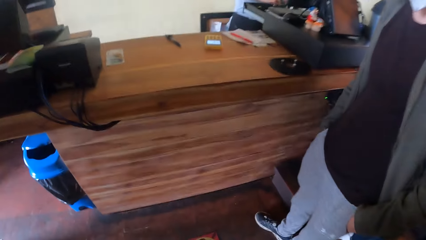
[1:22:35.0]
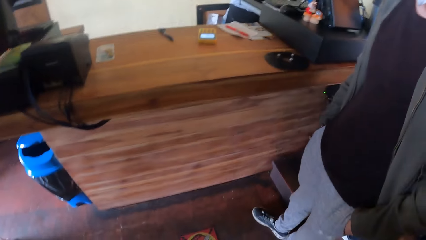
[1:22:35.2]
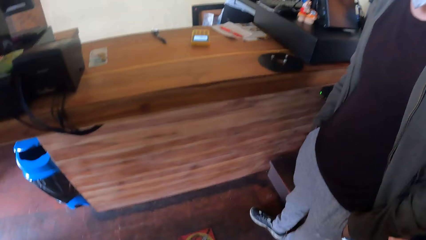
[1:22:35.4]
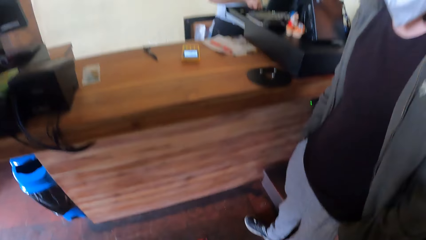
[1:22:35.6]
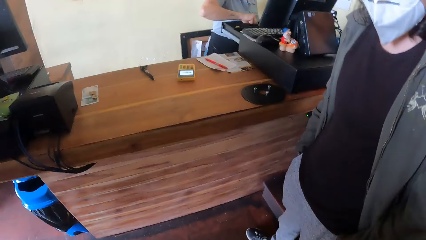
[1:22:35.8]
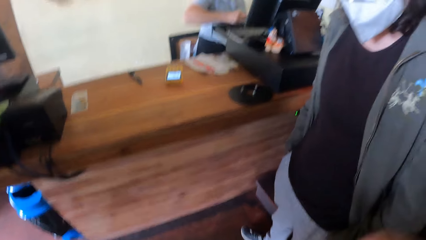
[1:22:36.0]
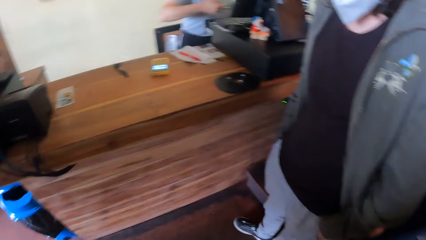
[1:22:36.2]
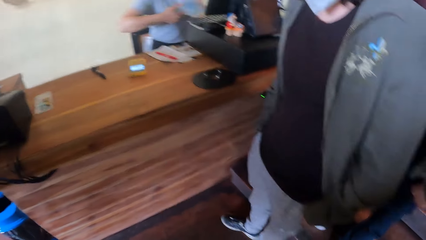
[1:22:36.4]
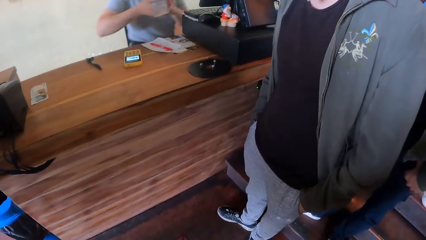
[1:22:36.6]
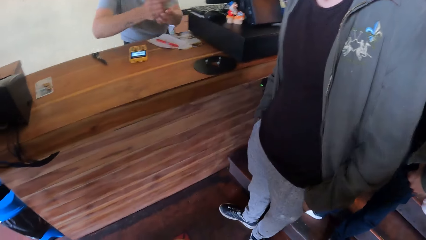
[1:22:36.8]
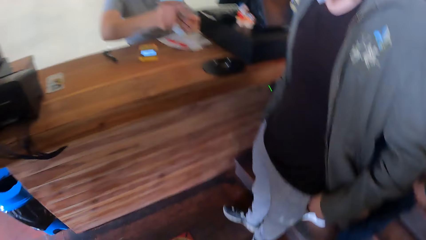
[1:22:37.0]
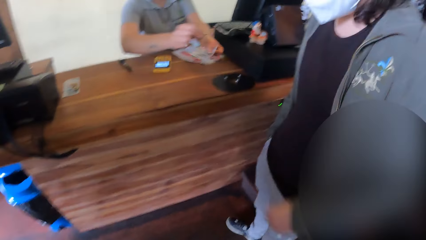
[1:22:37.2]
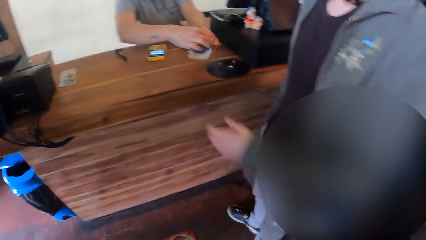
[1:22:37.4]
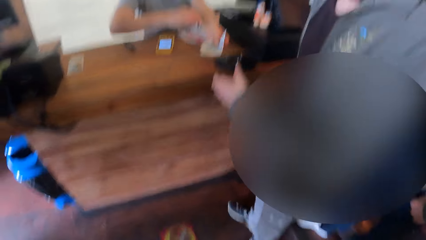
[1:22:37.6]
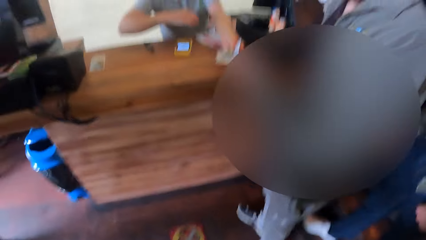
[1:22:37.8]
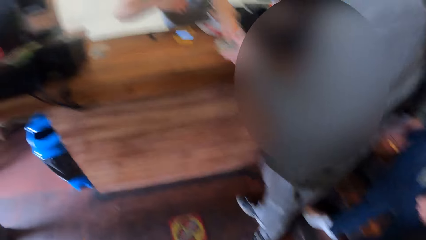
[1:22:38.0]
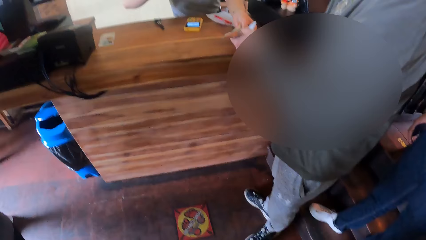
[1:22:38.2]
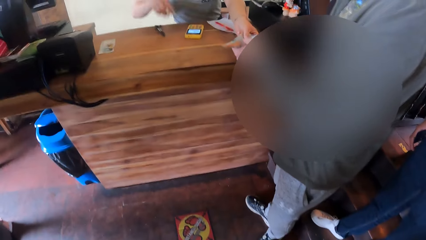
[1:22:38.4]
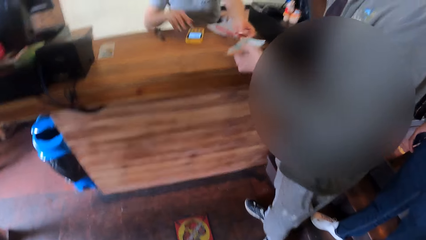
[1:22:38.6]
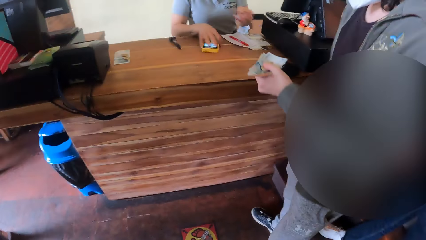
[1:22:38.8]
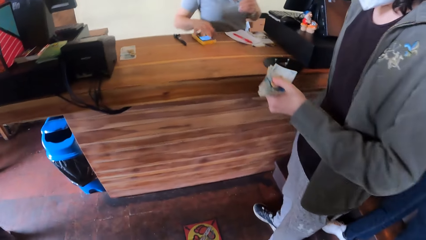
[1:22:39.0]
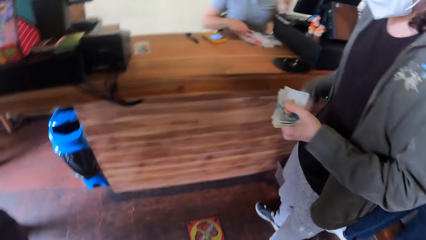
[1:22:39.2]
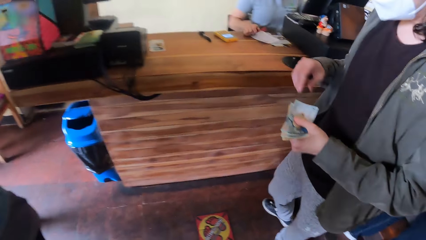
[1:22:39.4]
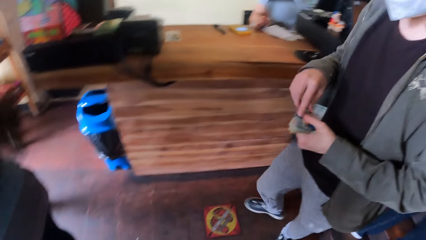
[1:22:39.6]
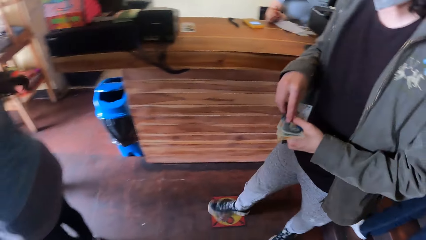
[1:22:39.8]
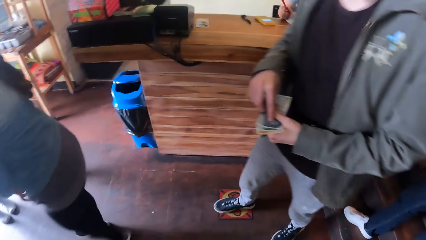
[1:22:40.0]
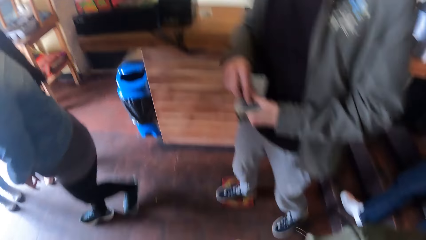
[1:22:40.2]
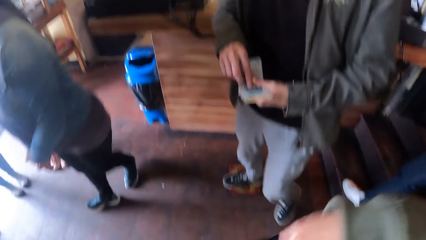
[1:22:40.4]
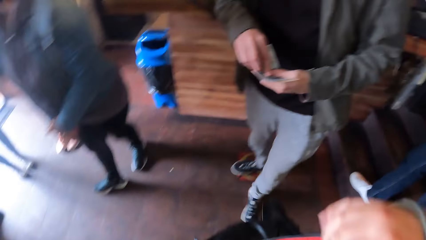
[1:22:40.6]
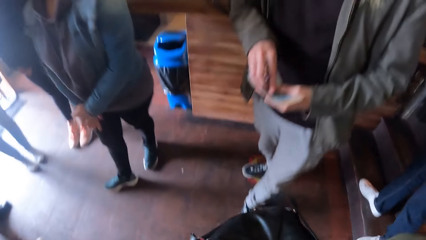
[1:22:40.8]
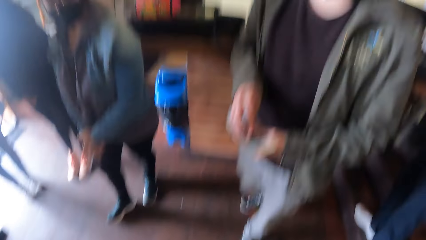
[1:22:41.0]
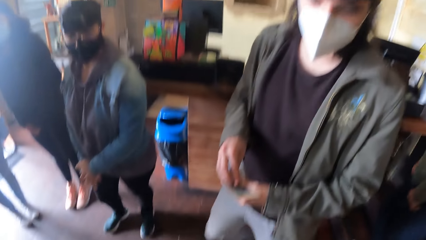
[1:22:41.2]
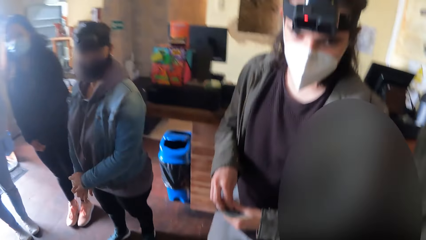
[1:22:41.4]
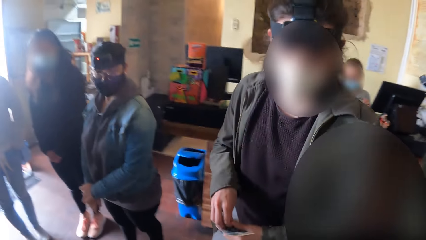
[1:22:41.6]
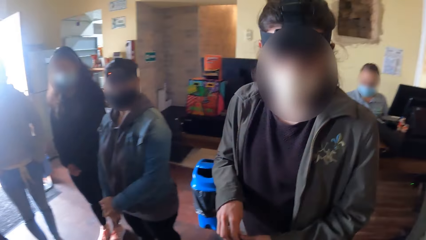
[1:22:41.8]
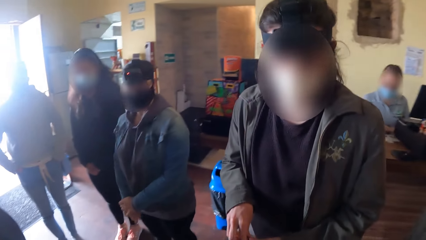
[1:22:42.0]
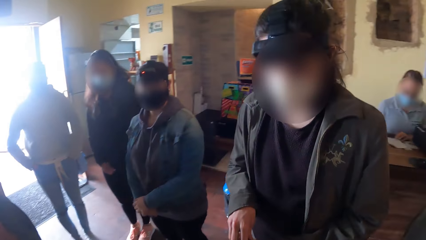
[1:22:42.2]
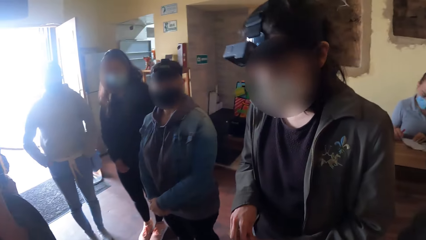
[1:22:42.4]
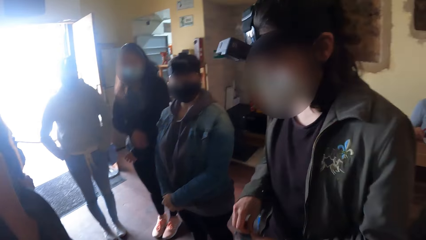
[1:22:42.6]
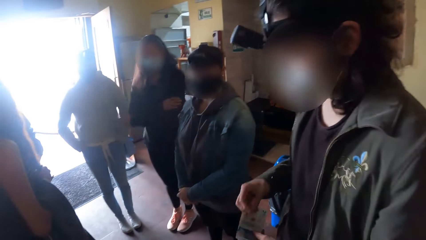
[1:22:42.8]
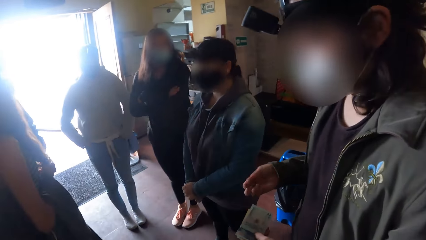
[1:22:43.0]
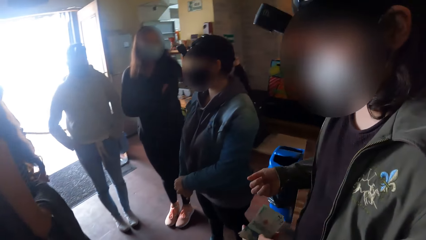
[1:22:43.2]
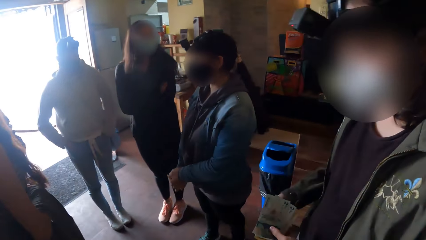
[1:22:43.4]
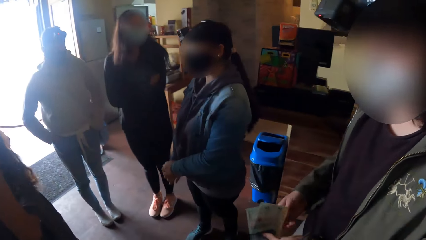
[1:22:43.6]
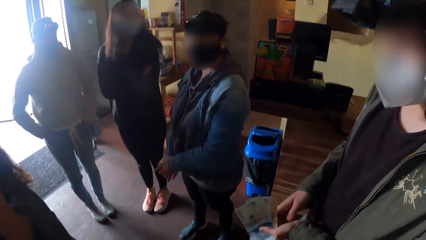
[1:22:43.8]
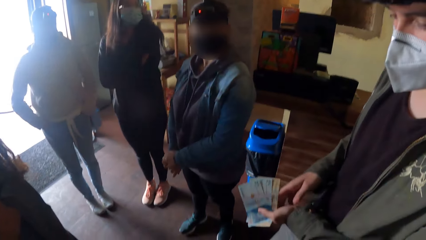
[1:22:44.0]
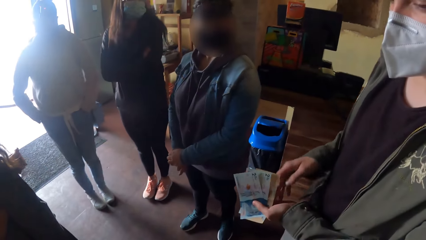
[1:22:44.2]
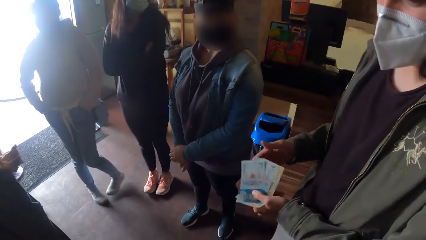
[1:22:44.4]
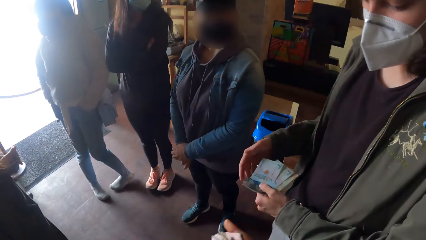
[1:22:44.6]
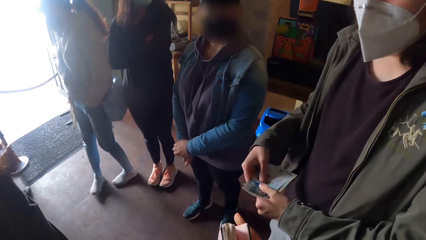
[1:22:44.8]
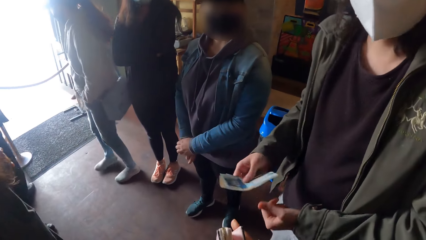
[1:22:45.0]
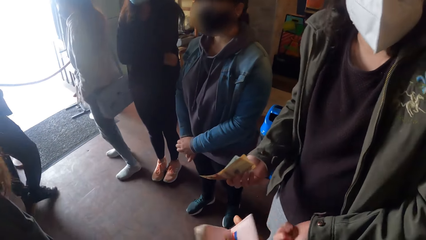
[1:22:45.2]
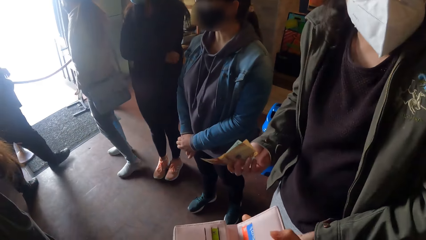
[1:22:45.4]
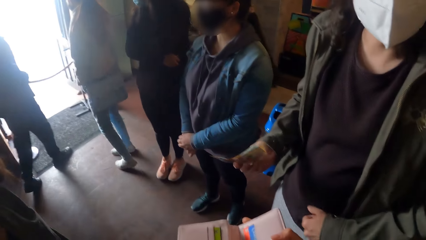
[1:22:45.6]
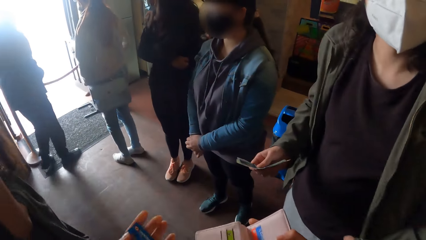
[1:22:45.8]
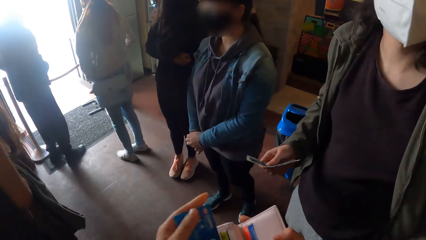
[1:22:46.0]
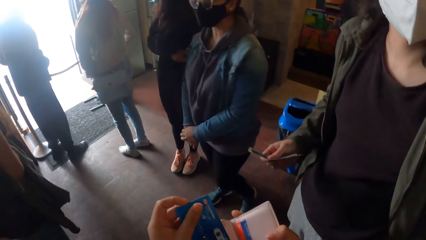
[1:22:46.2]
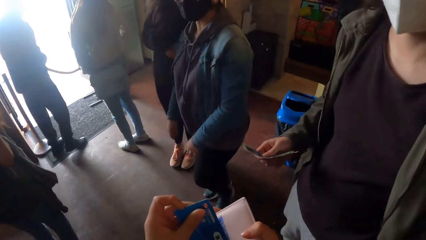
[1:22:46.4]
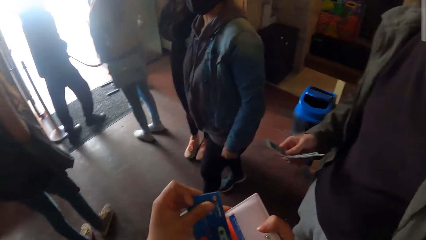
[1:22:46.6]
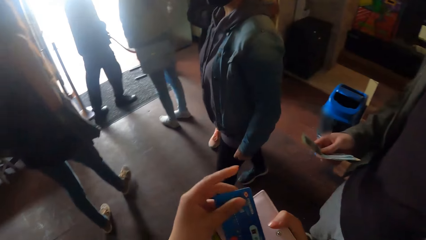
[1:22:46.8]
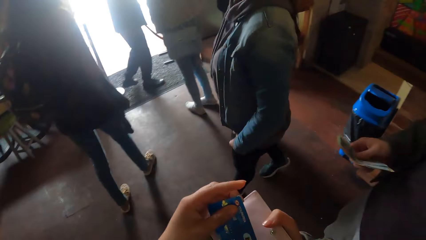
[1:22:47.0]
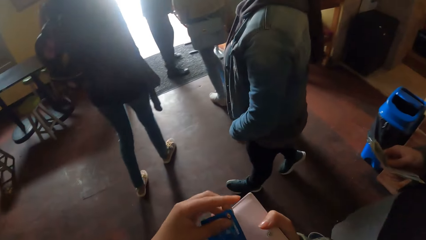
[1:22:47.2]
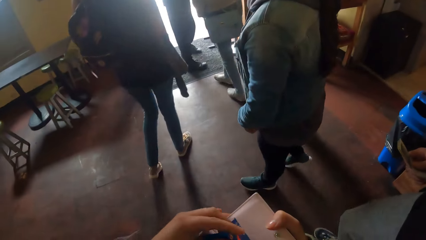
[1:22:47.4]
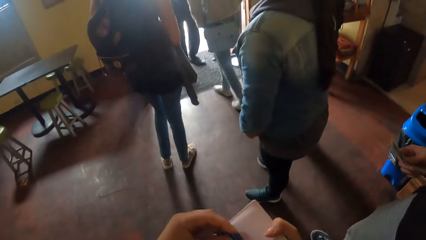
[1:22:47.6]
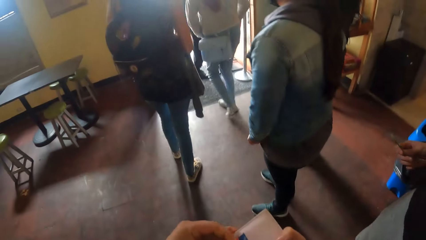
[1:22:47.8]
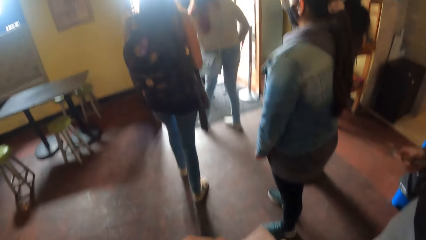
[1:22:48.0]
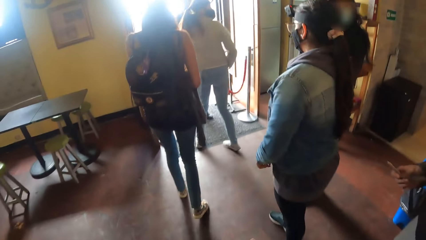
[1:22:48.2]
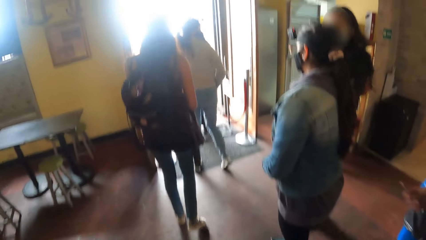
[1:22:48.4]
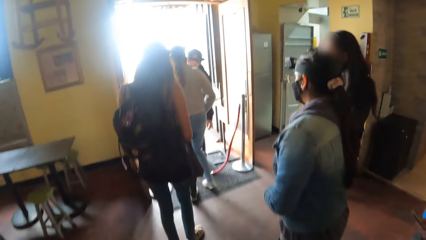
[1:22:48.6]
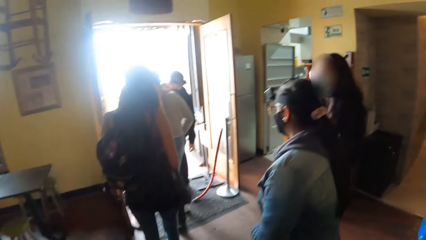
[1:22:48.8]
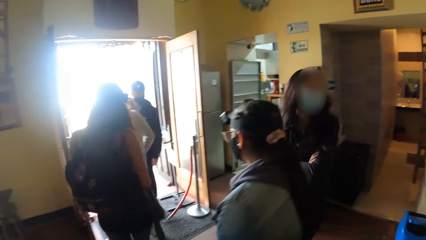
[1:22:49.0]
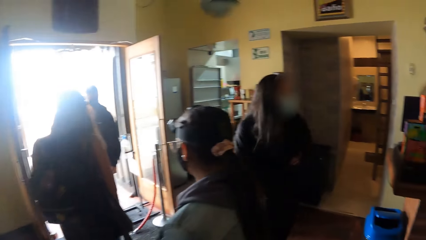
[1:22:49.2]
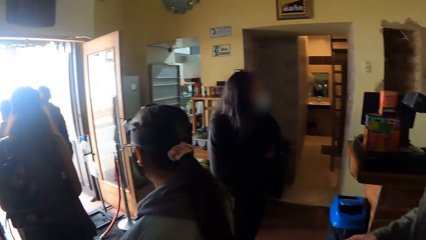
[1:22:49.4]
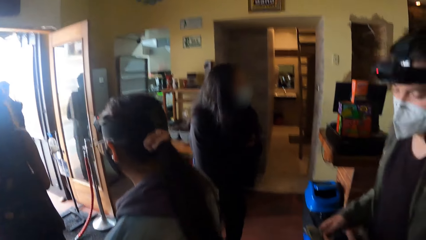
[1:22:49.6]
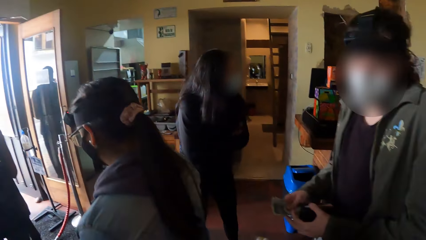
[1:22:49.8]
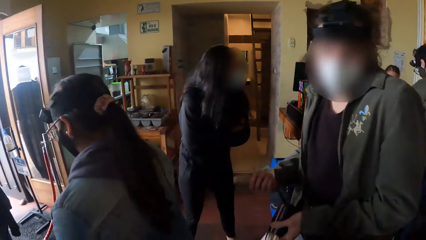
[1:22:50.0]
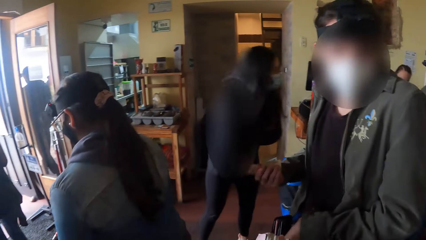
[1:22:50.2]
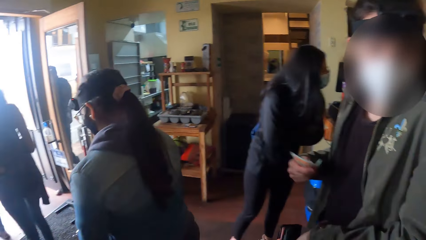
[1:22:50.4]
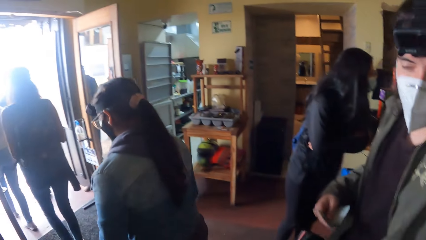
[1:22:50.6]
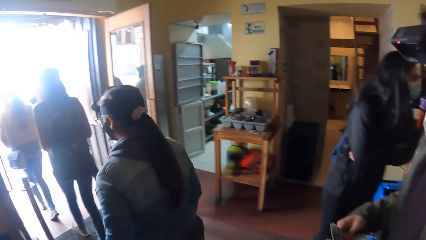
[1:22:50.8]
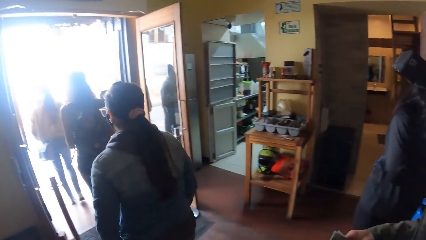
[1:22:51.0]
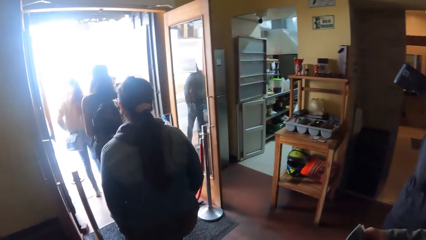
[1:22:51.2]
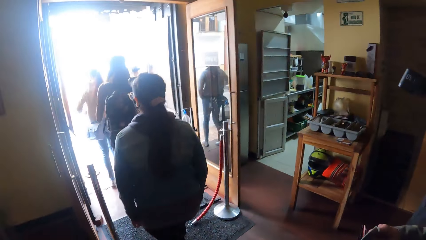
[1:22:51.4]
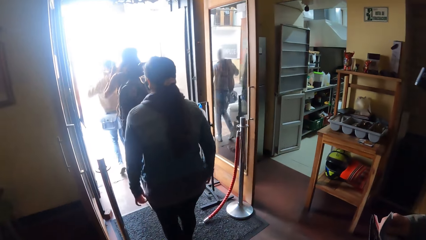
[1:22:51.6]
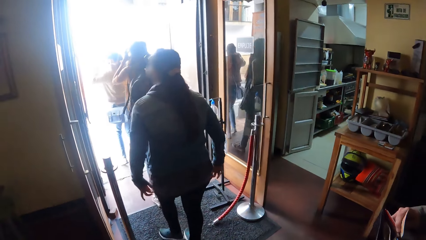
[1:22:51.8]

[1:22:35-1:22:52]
The cashier stretches some banknotes in her left hand towards the man. The cashier drops a coin in her right hand on the banknotes in her left hand. The man takes the banknotes from the cashier with his left hand. The cashier pulls the payment terminal on the counter with her right hand and picks up the pen from the counter with her right hand. The man holds the banknotes with both hands. The camera wearer converses with the man. A woman folds her arms across her chest. The man passes the banknotes from his left hand to his right hand. The camera wearer opens a purse. He holds the credit card with his left hand. He puts the card in the purse. He walks out of the bank with the group of people. Another woman adjusts her top with her left hand.
